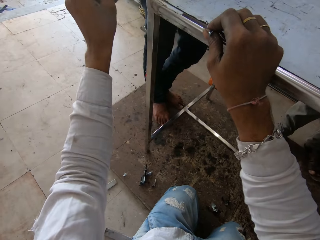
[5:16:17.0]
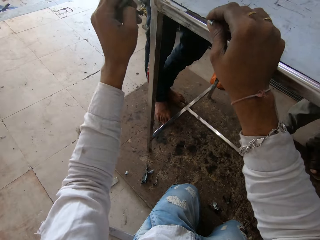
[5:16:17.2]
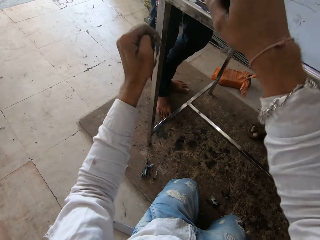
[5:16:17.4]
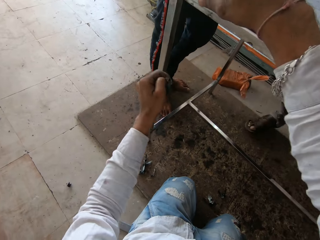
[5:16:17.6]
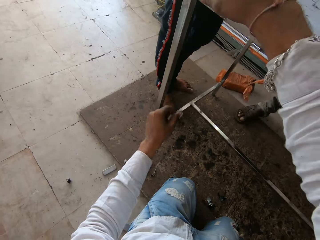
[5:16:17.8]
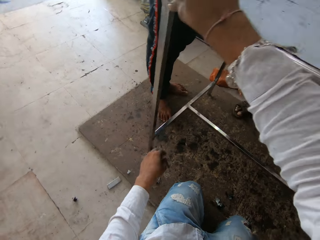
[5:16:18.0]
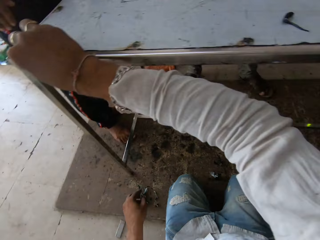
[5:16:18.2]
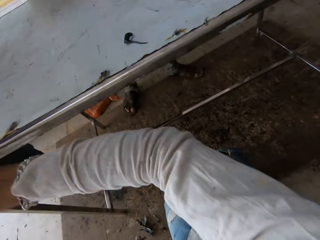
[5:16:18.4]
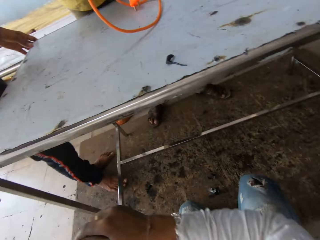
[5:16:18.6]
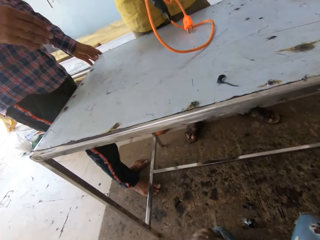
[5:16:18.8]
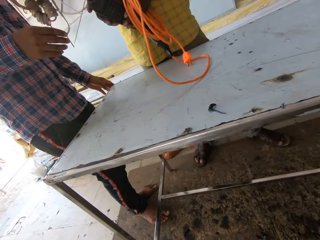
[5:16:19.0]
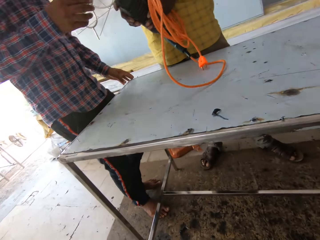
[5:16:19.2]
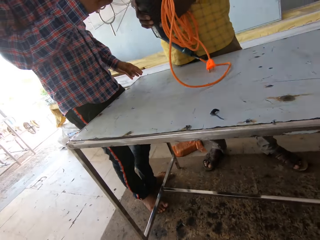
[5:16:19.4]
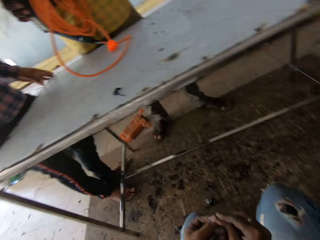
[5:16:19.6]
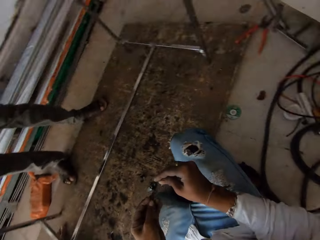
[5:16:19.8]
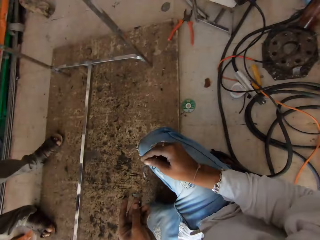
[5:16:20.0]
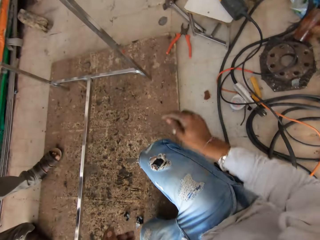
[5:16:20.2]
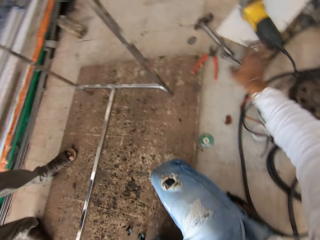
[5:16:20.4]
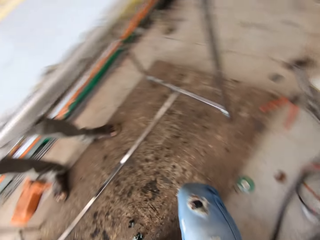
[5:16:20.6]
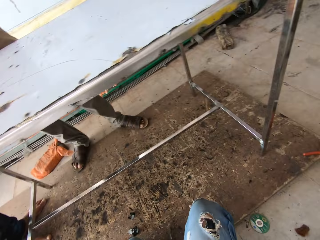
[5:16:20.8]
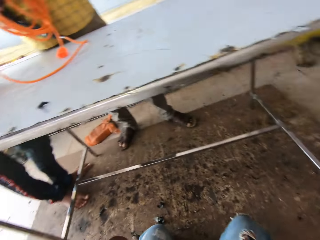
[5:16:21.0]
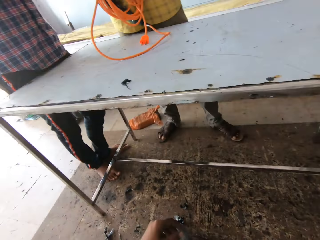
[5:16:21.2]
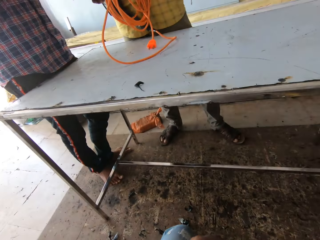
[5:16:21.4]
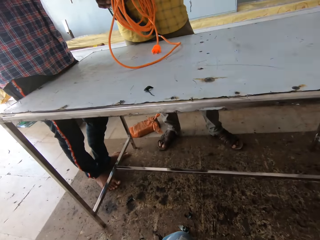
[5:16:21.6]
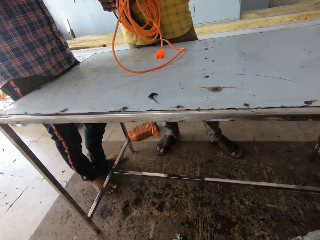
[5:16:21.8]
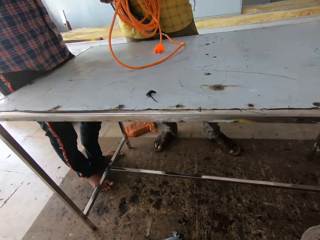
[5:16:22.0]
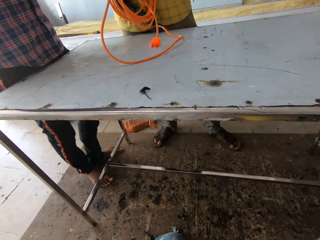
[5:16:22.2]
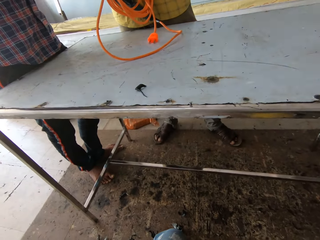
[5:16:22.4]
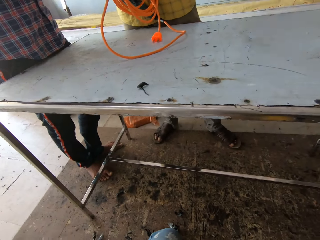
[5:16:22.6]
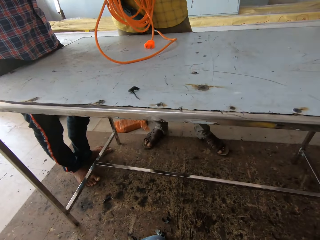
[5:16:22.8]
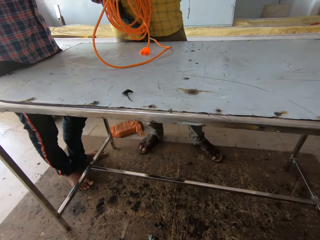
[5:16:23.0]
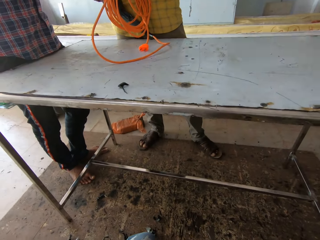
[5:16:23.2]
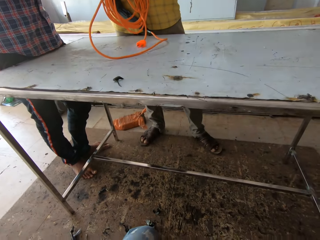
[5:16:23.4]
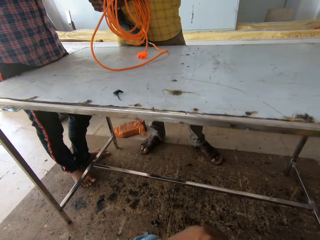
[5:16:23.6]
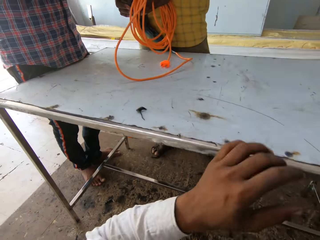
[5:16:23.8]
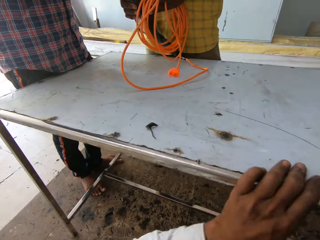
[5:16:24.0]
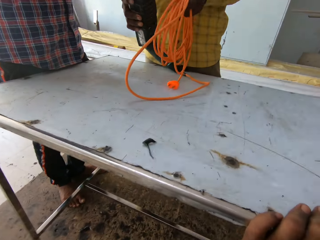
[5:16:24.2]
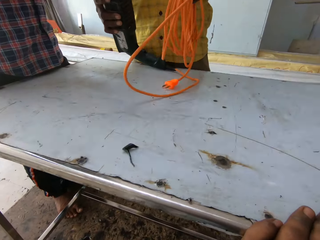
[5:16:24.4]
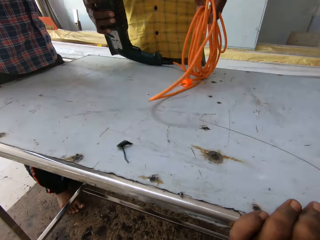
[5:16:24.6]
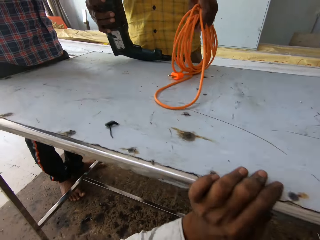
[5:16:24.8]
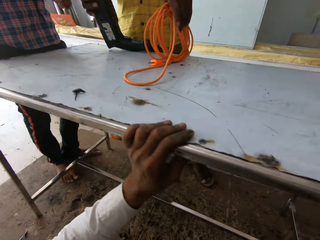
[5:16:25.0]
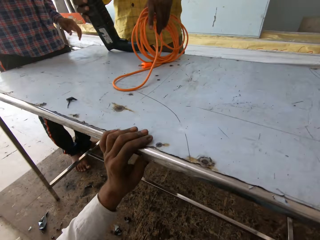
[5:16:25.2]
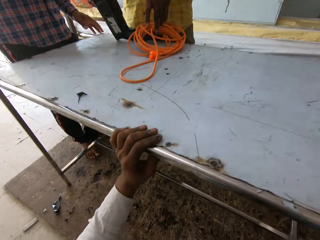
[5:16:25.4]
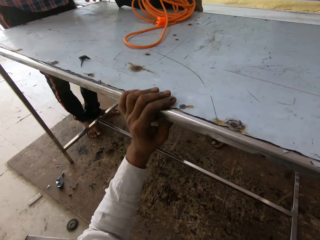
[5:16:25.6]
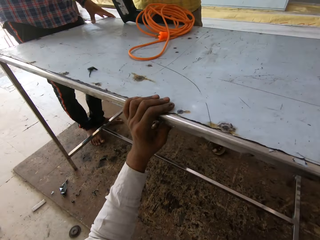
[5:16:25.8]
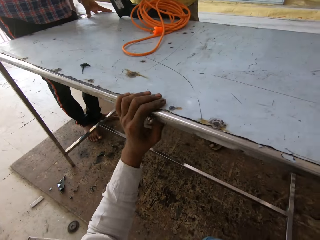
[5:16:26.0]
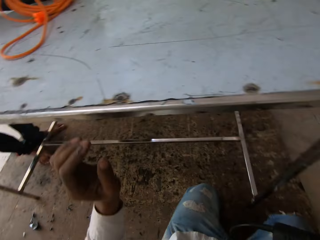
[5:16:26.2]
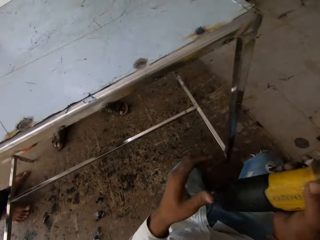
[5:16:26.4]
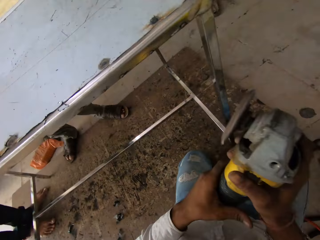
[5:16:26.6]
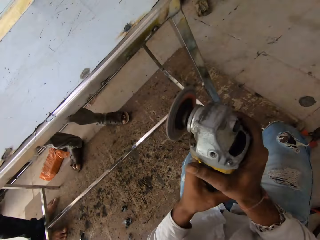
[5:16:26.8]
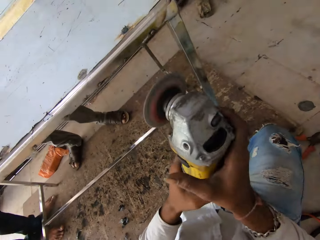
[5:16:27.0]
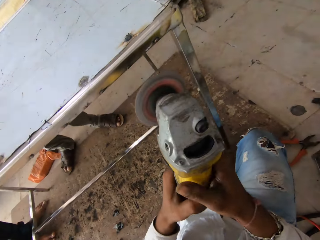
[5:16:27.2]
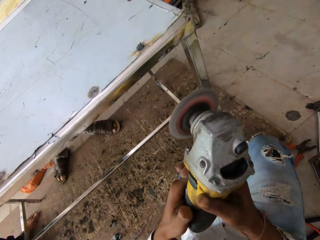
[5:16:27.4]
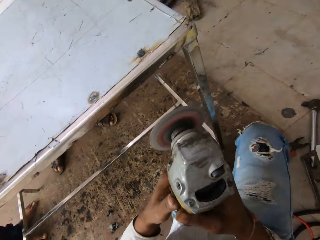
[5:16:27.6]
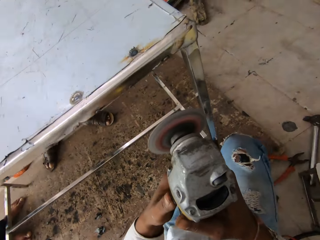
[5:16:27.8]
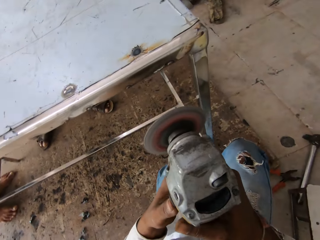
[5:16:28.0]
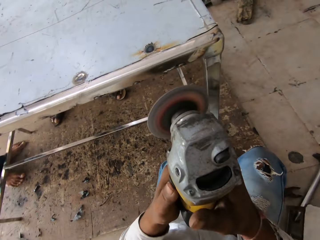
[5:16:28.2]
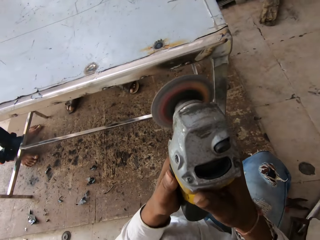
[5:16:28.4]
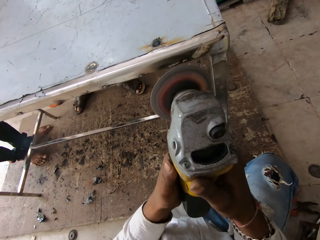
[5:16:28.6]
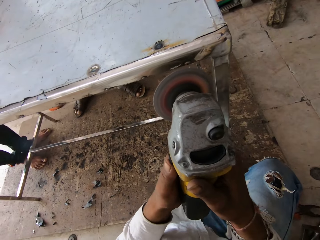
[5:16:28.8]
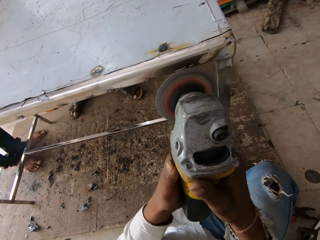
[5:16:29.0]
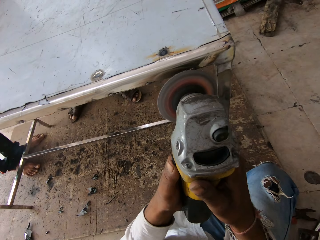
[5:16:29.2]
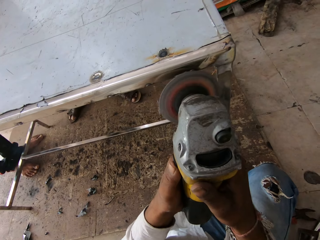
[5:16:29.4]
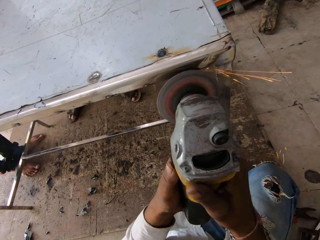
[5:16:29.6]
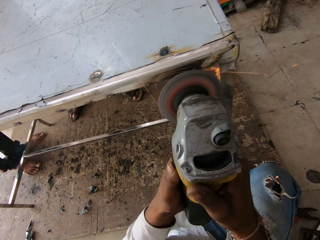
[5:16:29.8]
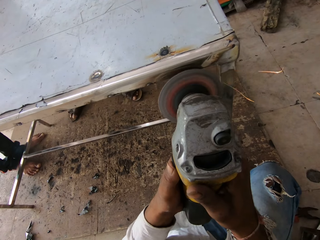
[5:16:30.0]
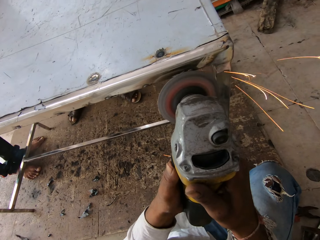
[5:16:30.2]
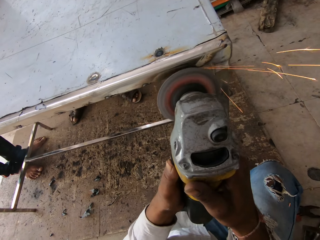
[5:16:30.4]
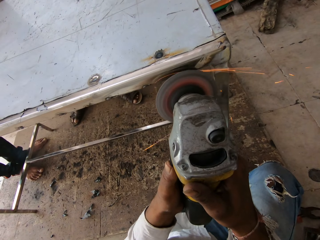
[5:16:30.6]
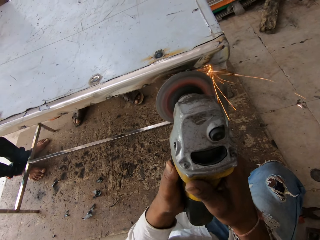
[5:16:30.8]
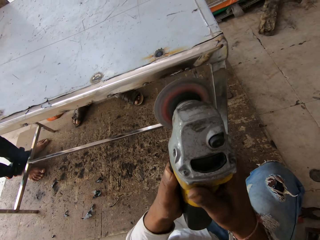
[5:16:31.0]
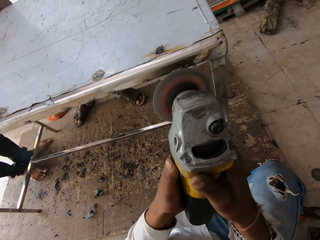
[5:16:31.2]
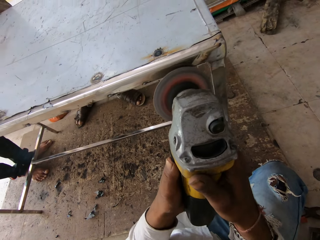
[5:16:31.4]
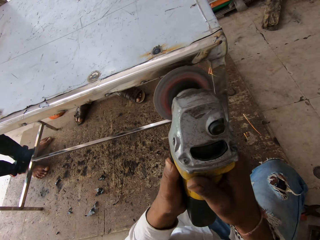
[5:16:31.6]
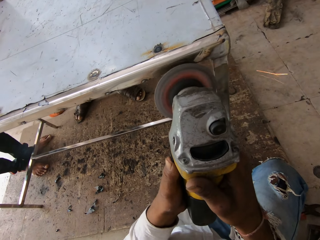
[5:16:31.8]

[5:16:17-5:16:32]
The camera wearer drops the paint peels. They look around. They drop the paint peels. They look around the room. They pick up the grinder. They put a hand on the metallic table. They hold the electric welding grinder. They smoothen the table with the grinder. They weld the table with the welding grinder.

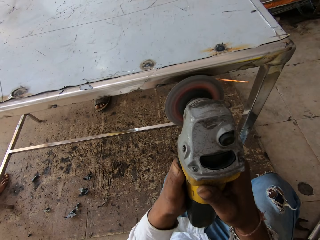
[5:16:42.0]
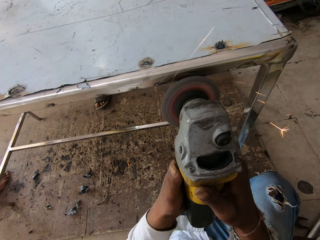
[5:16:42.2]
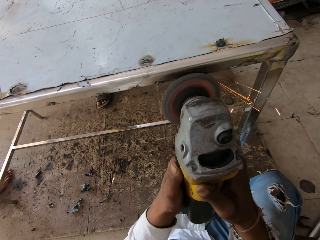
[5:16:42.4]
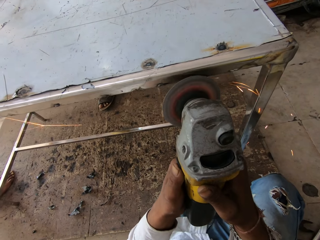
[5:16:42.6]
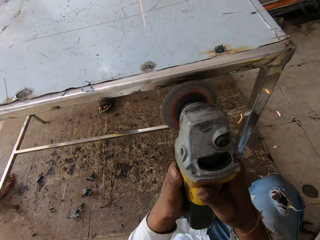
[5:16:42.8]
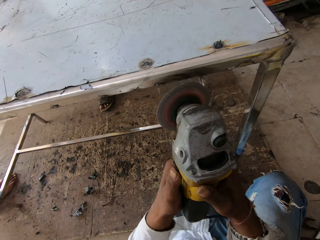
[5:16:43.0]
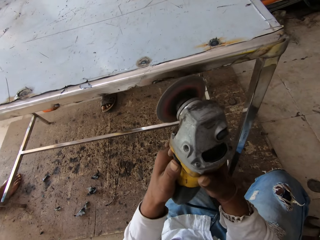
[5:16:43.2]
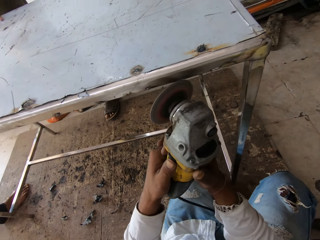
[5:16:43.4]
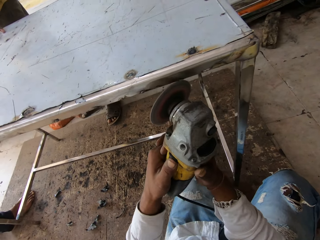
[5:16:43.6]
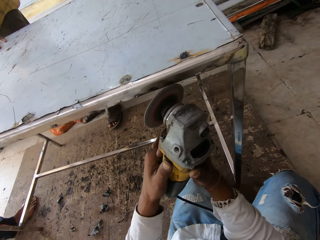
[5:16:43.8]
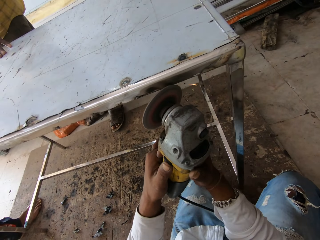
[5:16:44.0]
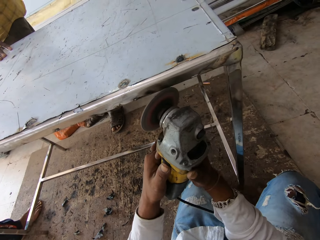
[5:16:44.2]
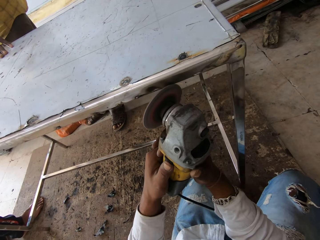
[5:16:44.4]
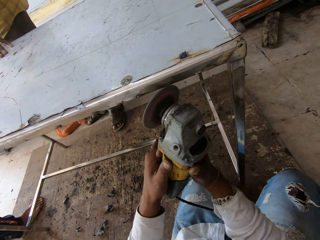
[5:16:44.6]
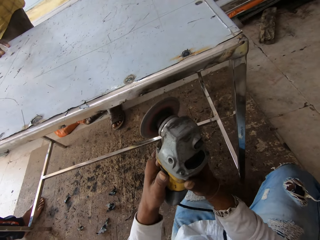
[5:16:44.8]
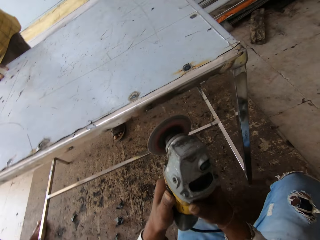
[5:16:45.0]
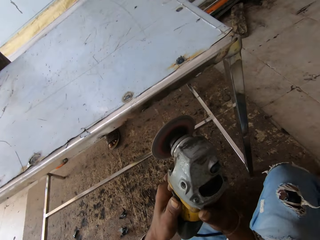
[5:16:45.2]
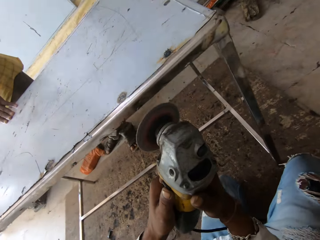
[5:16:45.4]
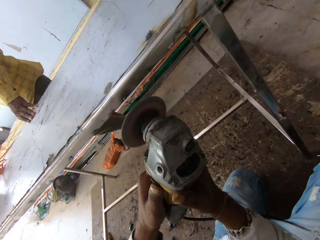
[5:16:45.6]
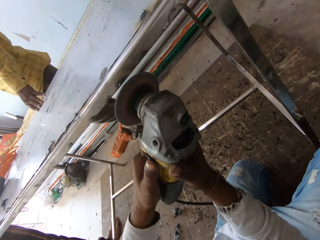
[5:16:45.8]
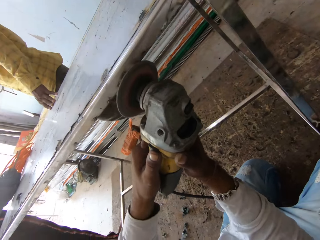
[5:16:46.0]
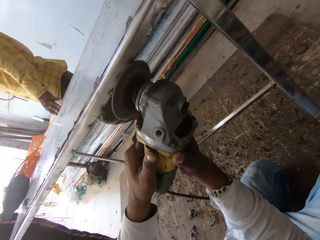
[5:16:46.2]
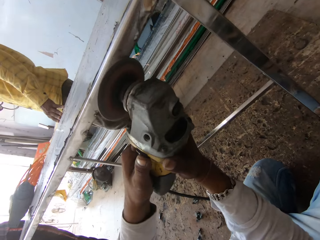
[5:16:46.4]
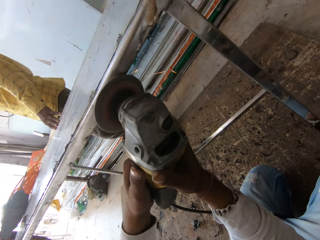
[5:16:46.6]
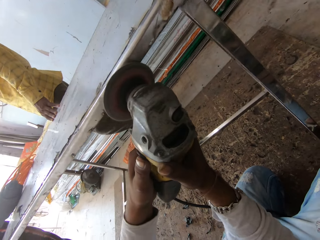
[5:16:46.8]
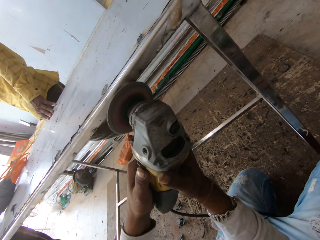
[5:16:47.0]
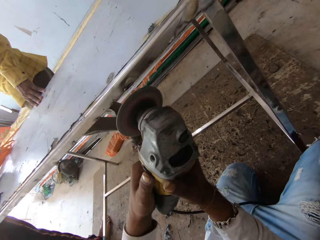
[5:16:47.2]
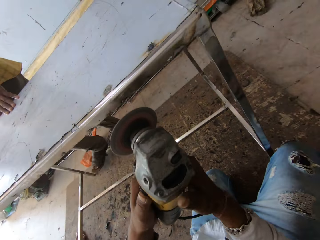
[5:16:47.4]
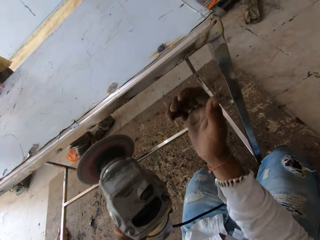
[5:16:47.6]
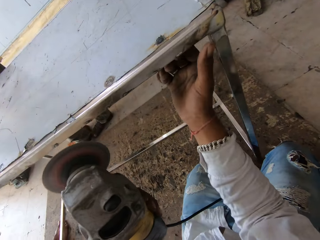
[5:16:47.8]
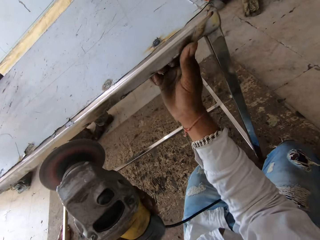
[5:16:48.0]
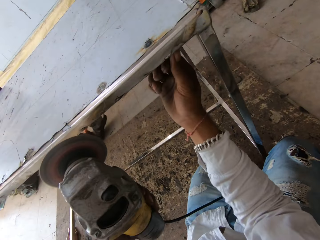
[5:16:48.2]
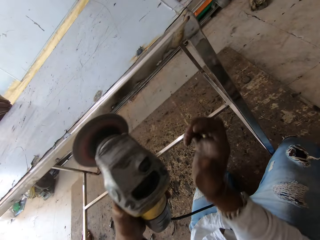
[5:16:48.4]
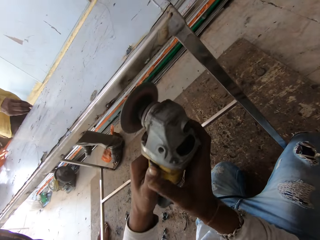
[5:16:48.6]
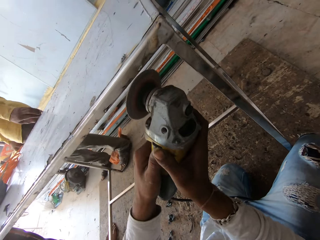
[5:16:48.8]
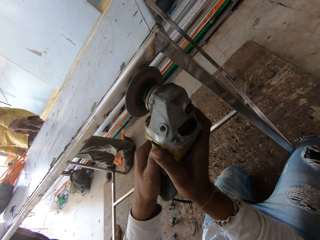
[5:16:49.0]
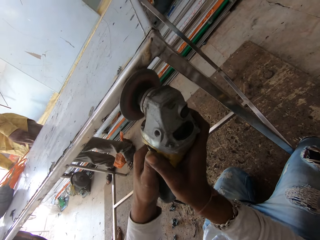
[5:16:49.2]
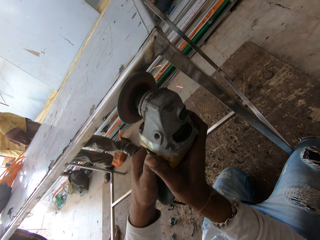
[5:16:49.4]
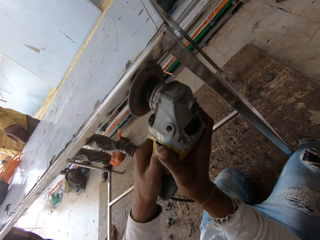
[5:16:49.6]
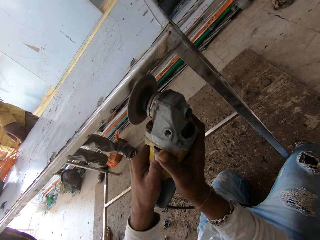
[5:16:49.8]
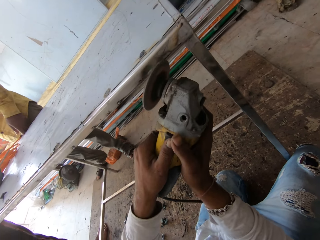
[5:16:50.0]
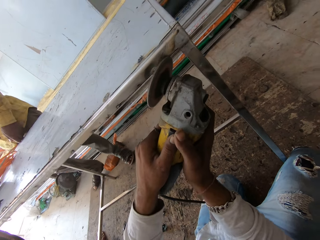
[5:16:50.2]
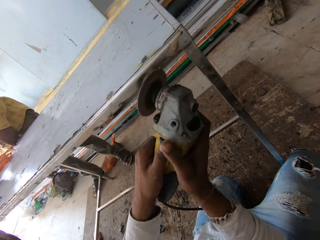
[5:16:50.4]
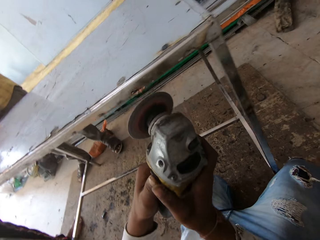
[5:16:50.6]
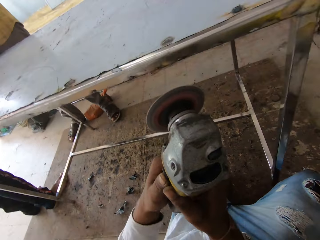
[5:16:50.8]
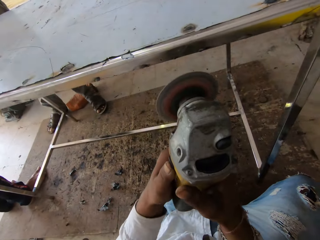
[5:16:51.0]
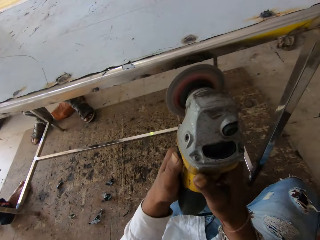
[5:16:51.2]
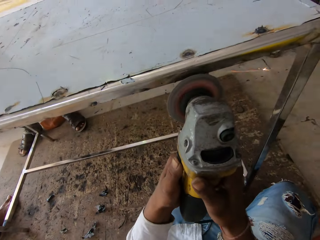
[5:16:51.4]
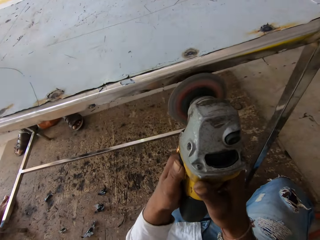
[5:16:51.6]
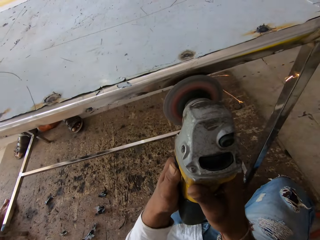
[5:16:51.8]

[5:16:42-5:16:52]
The camera wearer touches the metallic table. They weld the table with a welding grinder.
